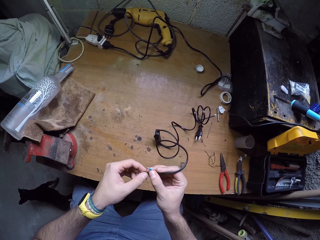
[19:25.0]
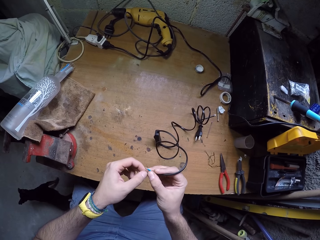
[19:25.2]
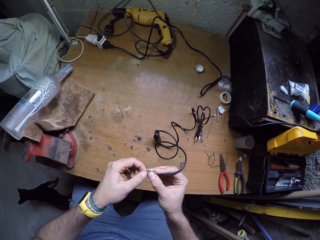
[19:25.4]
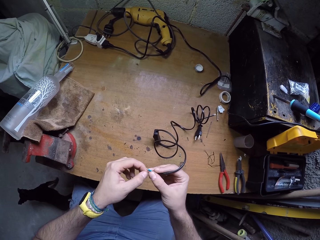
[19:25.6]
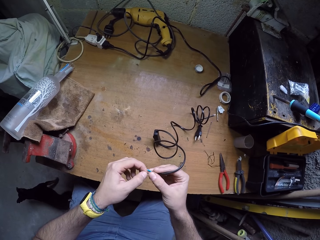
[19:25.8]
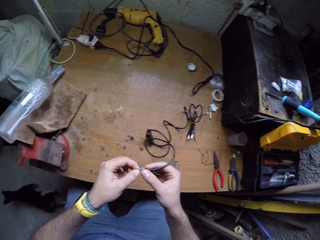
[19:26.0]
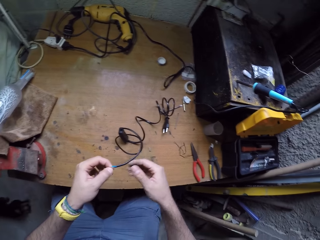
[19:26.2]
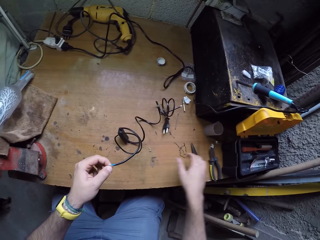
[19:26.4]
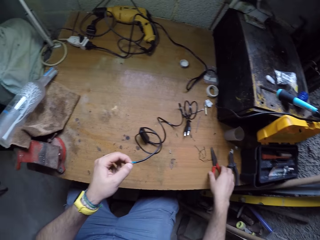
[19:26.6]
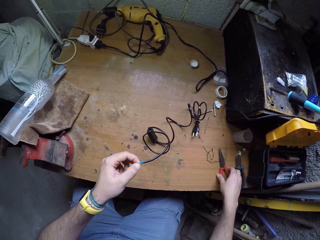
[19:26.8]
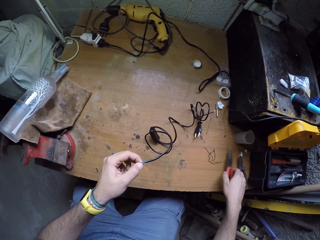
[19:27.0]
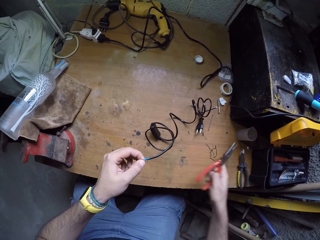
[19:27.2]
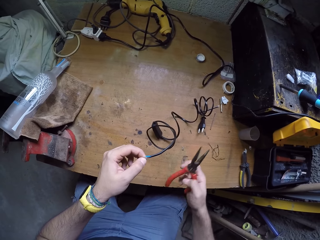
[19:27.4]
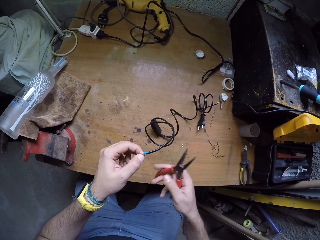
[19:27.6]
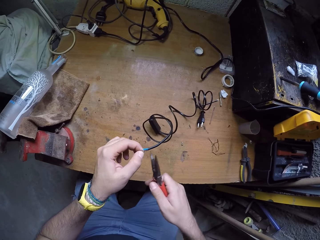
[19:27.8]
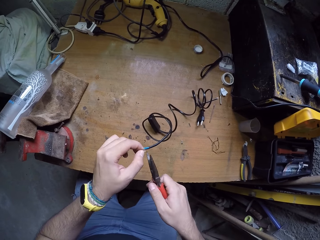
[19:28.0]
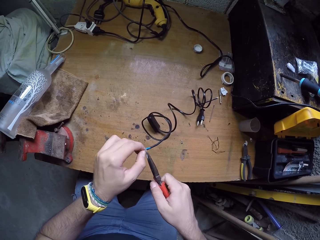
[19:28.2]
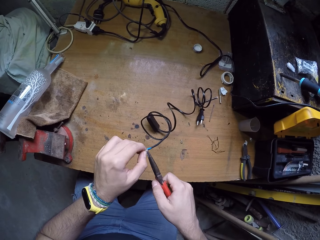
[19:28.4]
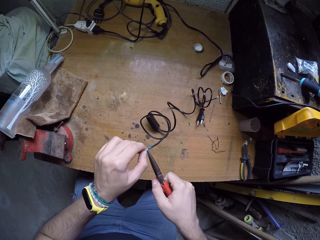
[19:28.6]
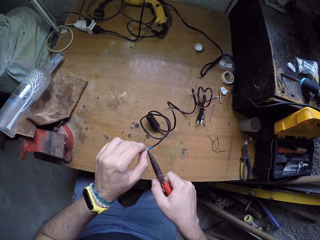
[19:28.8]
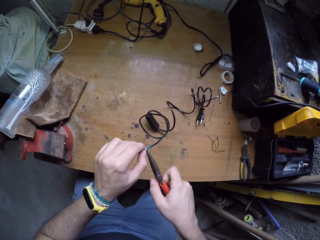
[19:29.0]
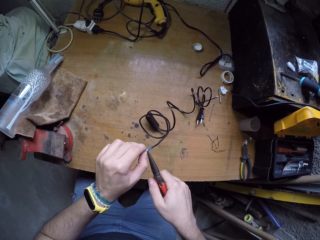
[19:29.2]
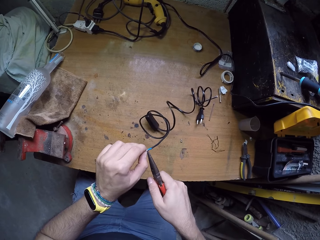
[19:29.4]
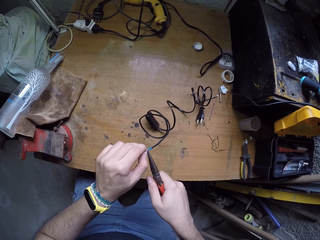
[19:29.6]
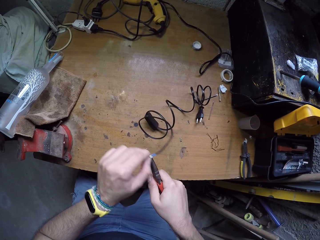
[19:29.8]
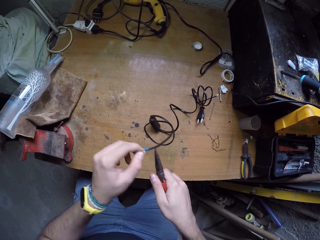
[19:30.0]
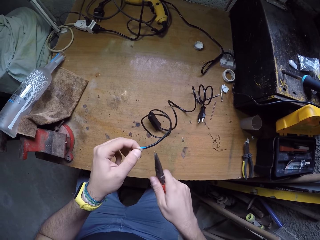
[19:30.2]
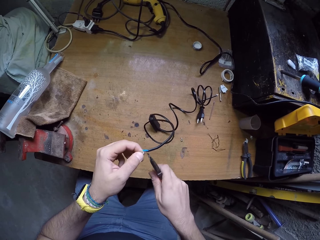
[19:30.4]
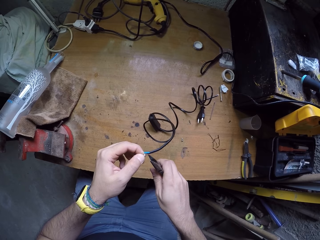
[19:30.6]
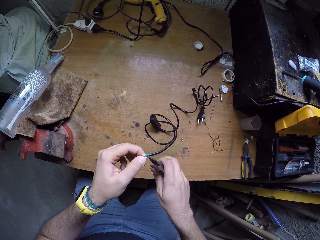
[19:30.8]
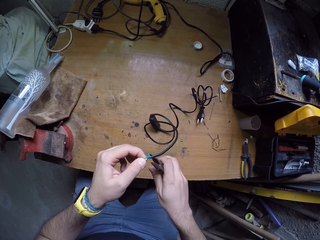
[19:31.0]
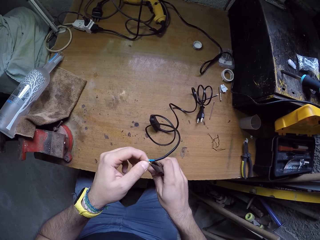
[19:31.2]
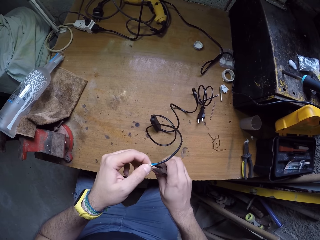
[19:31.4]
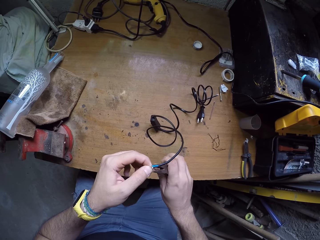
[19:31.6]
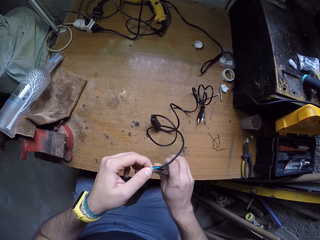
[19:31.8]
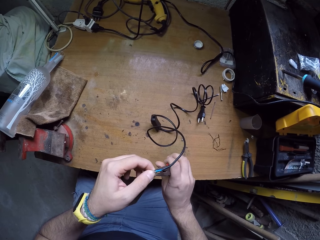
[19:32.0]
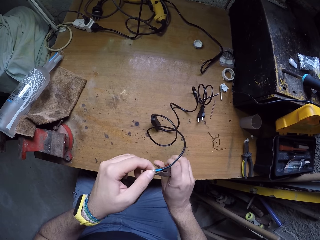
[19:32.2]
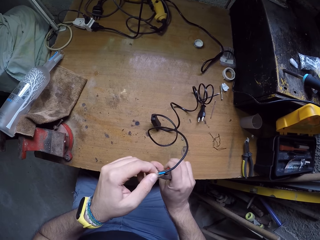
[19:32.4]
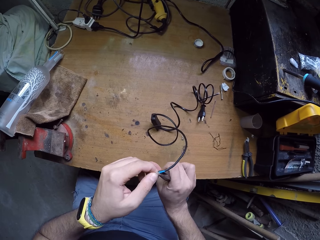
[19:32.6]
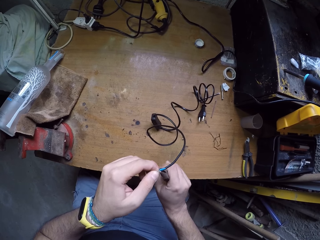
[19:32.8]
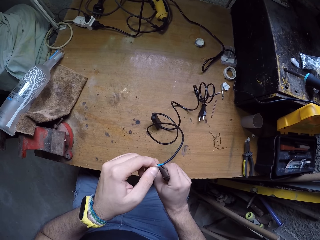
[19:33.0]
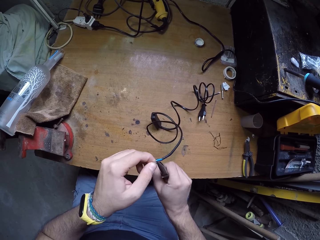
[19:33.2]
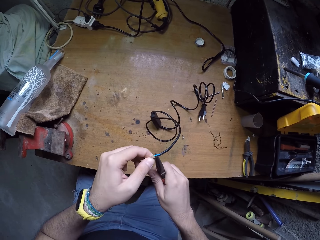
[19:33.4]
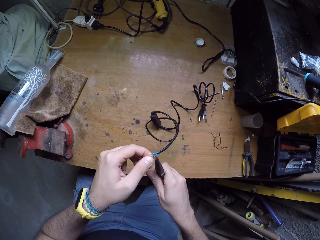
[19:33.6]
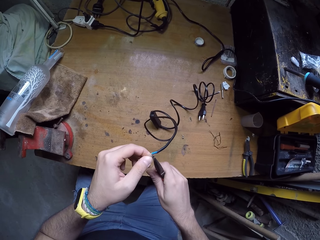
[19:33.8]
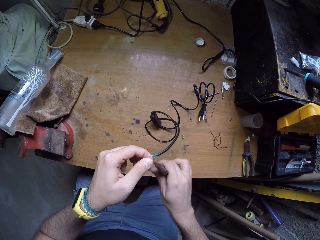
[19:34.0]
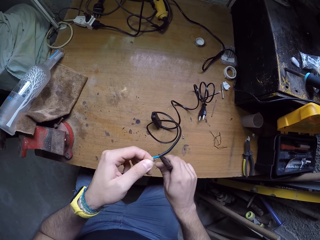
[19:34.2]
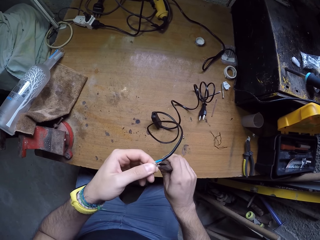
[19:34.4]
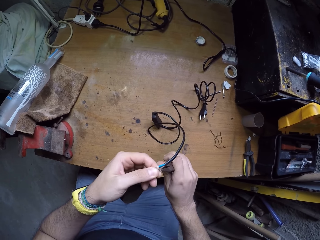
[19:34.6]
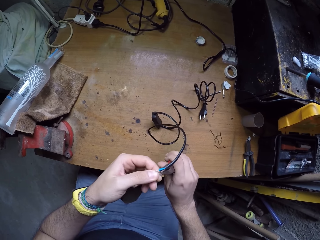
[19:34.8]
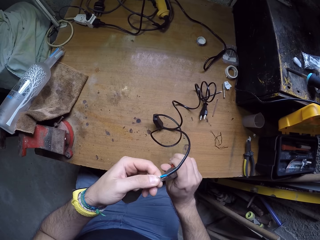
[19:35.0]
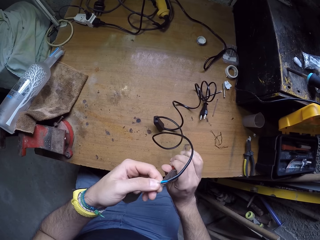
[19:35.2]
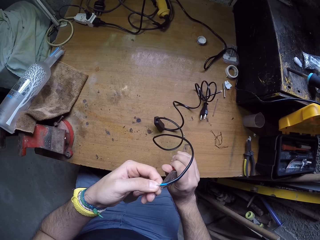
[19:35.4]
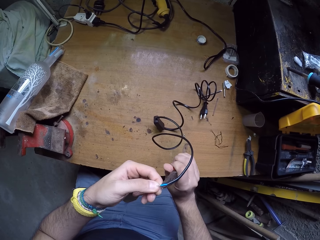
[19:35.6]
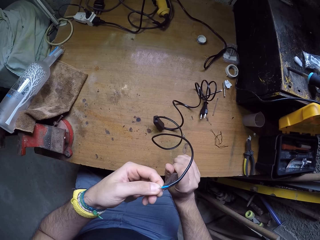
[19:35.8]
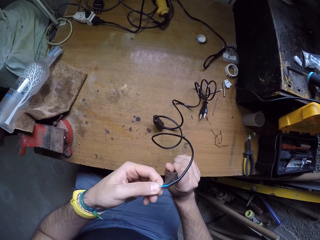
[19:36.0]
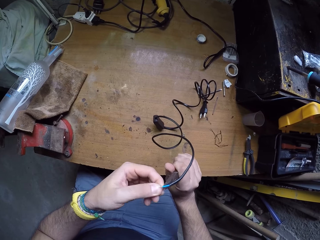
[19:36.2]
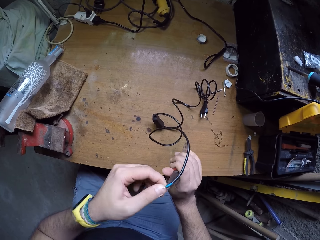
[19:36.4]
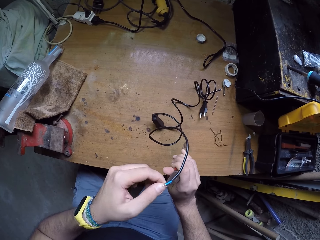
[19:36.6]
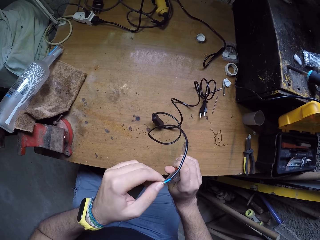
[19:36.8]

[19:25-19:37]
The camera wearer picks a pair of pliers from the table with his right hand. He tightens the wire-tip on the wire with the pair of pliers in his right hand. He attaches the connector.

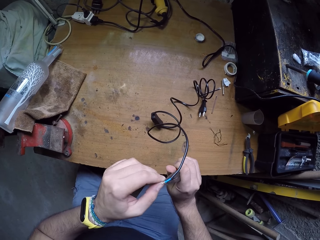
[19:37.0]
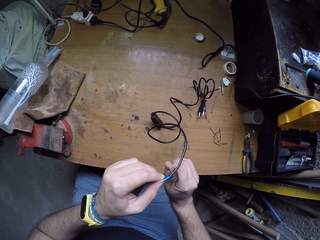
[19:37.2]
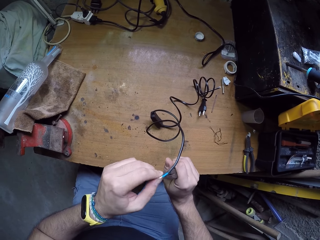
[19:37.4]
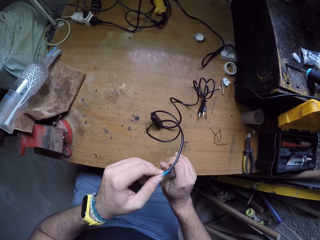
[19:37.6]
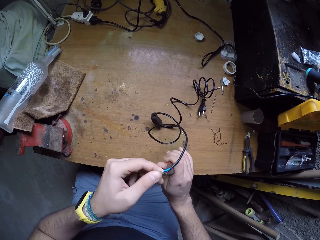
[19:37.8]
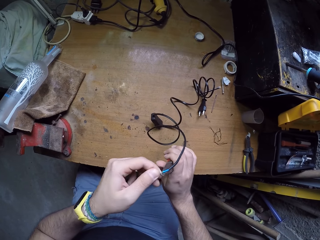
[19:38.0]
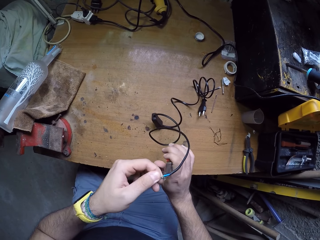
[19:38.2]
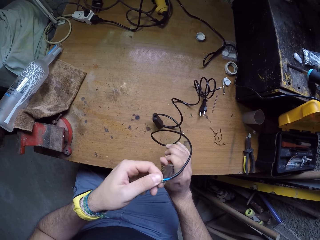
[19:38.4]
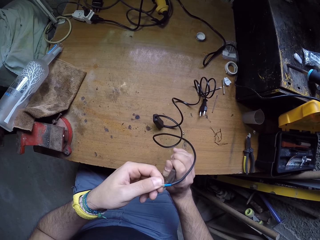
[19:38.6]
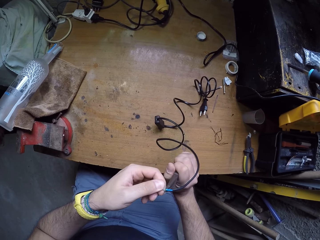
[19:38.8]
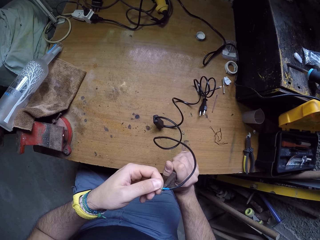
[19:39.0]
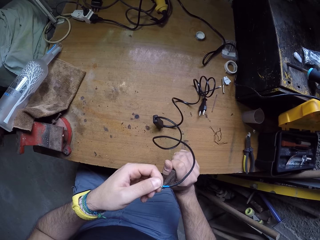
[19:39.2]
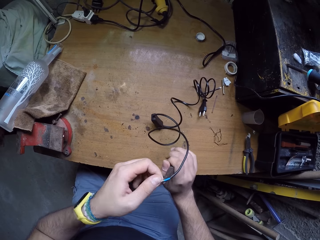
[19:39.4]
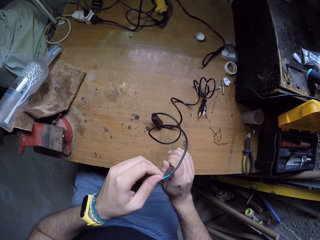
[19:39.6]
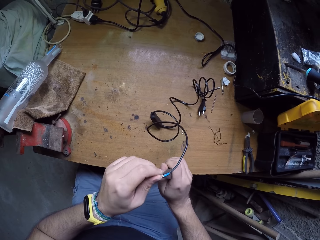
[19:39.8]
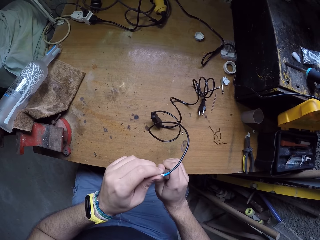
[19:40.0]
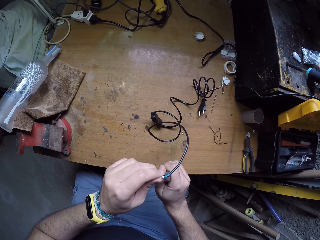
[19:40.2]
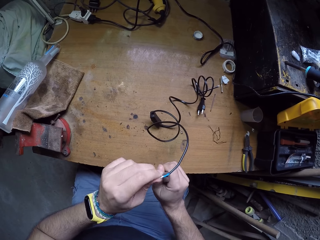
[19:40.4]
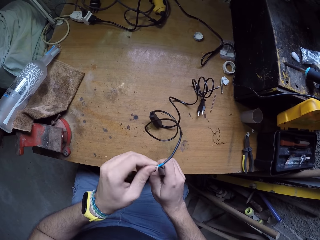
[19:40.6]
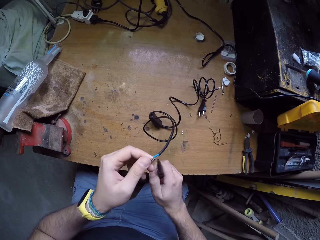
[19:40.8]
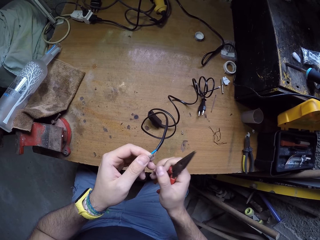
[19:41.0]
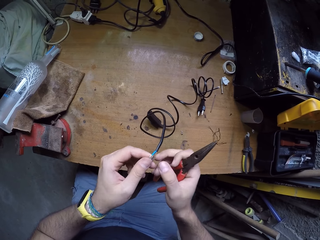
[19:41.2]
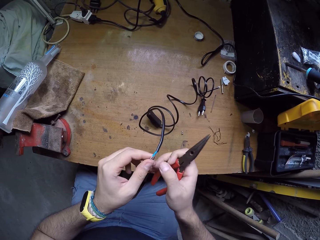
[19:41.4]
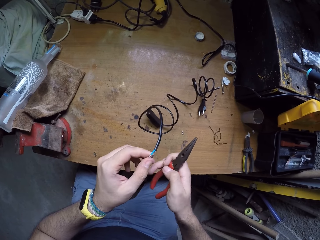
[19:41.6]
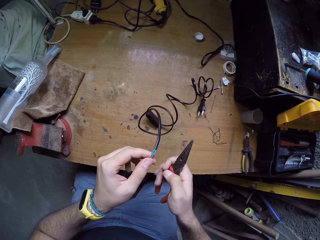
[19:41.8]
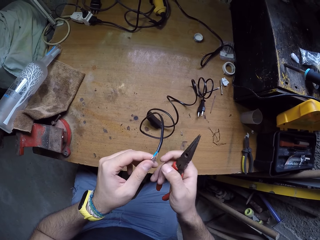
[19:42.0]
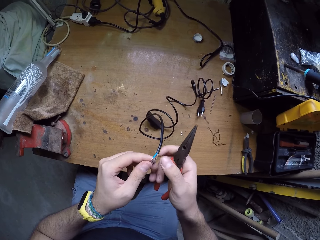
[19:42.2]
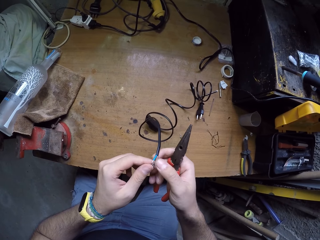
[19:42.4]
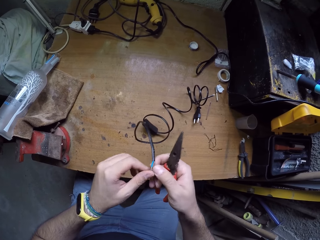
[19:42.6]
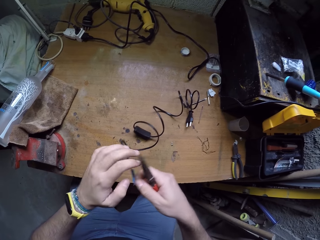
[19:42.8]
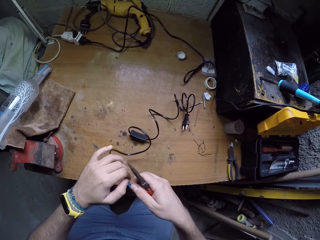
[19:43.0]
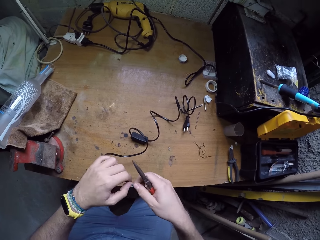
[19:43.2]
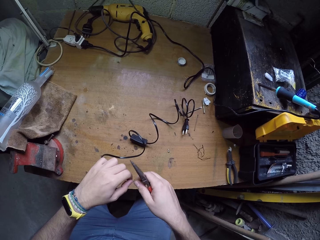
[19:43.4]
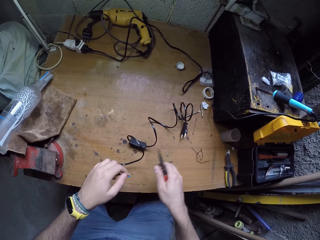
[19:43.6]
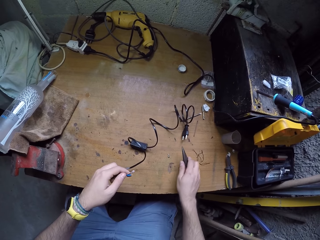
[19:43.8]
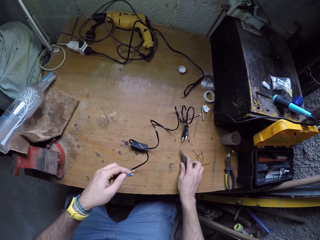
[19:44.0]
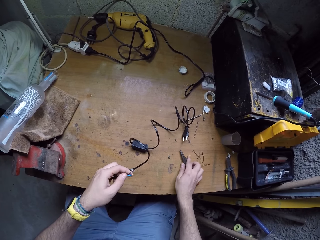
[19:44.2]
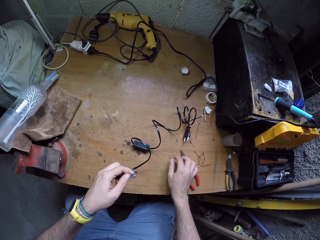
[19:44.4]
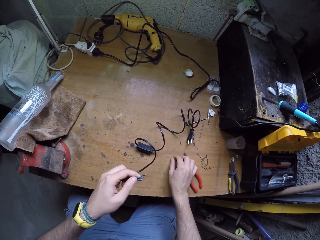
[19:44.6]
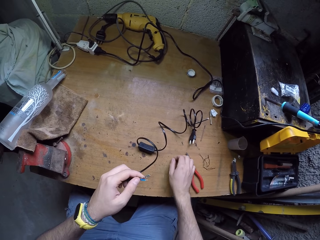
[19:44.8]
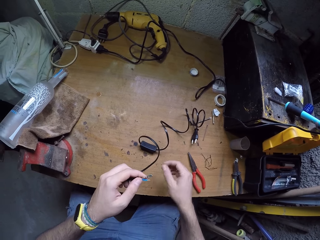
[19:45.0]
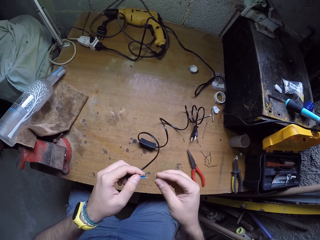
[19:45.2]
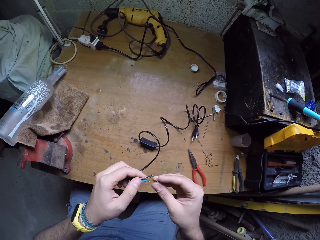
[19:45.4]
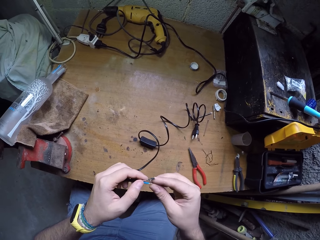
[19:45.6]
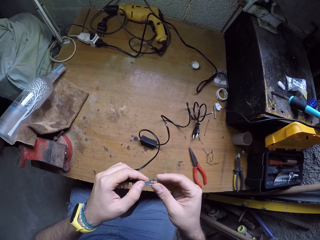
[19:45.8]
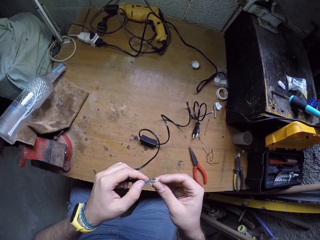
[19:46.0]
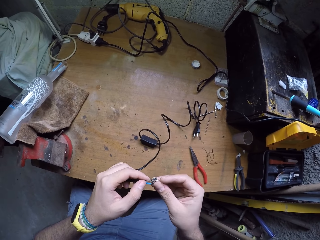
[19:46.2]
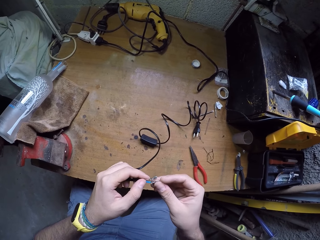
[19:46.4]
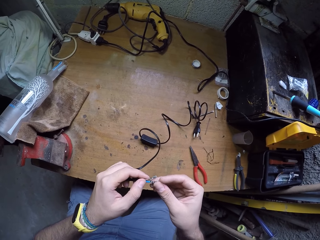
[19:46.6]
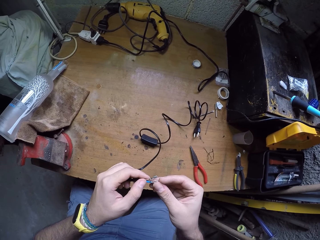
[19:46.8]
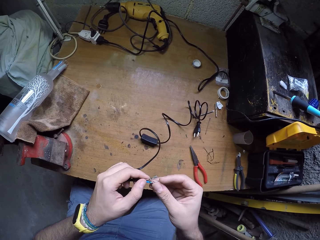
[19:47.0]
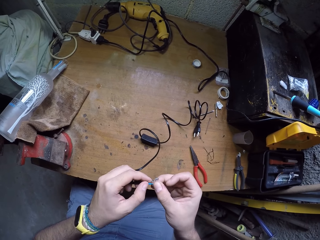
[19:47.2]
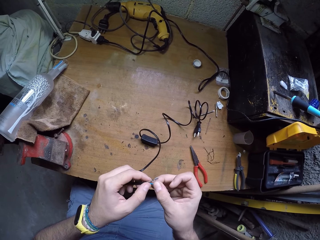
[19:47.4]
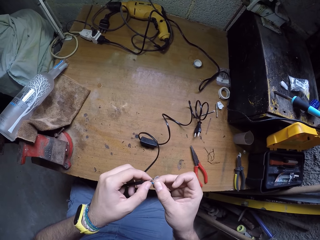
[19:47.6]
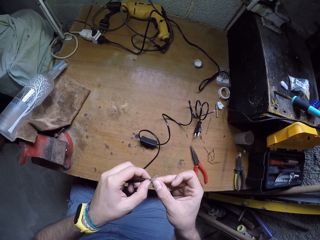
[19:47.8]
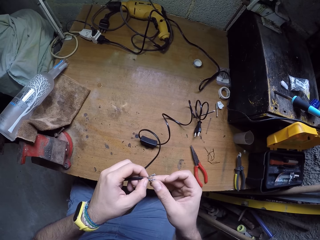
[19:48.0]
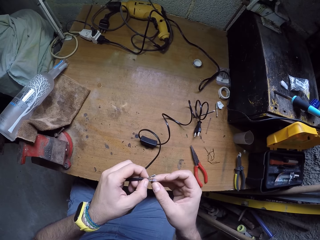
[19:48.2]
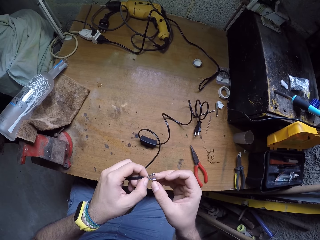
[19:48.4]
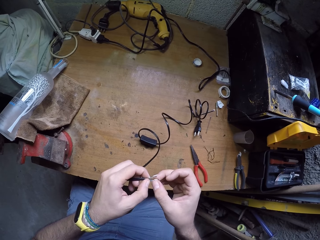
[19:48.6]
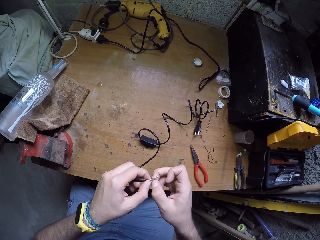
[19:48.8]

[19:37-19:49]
The camera wearer turns the wire on the hands. He drops the pair of pliers on the table from his right hand. He picks a wire-tip from the table with his right hand. He picks the pliers. He fixes the wire-tip in his right hand to an open end of the wire.
